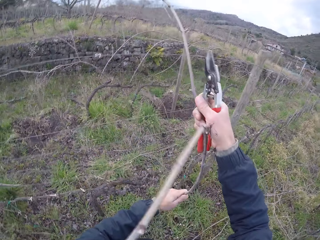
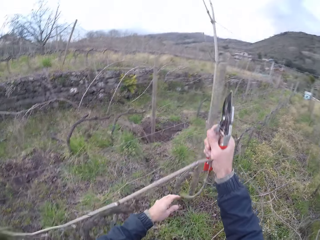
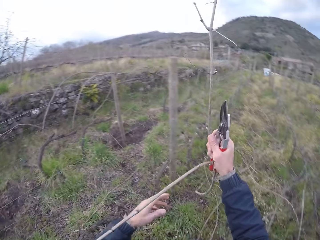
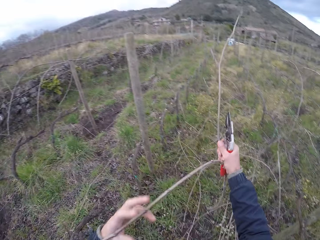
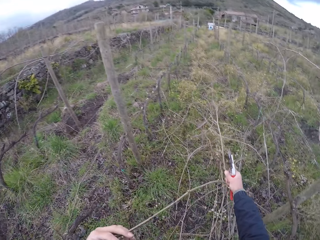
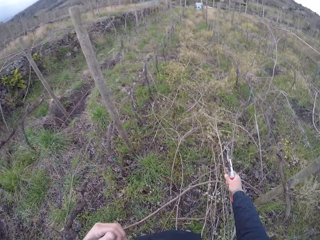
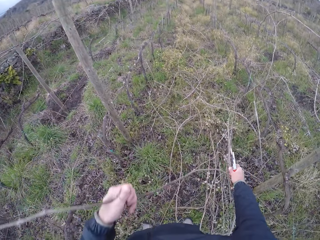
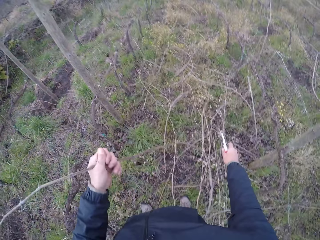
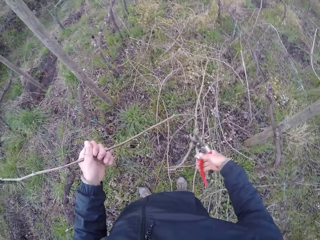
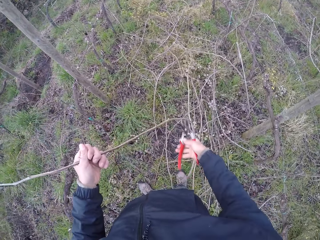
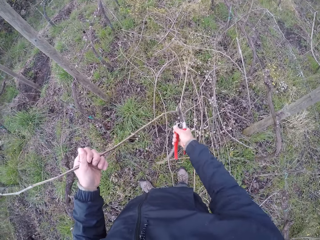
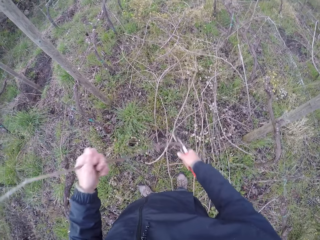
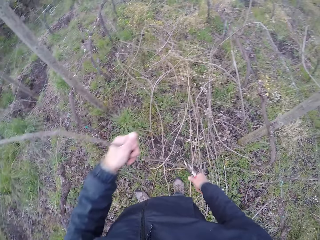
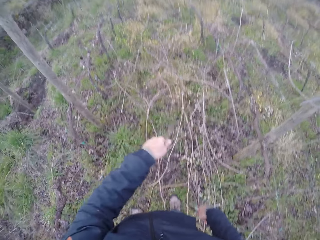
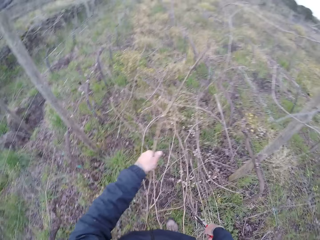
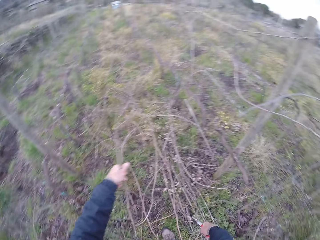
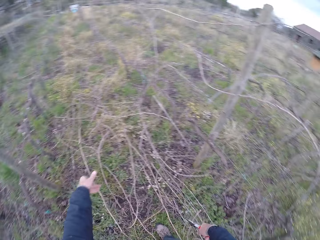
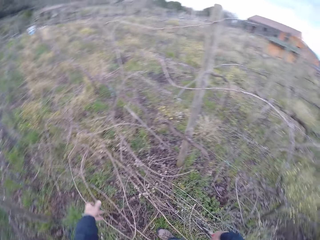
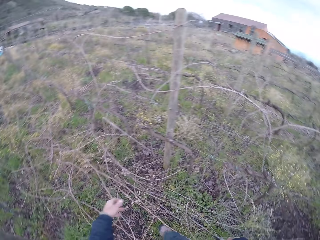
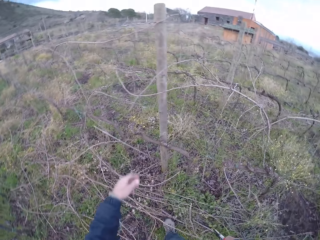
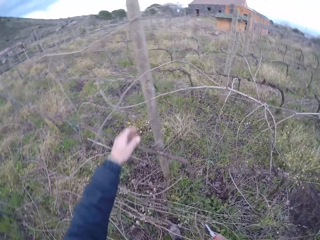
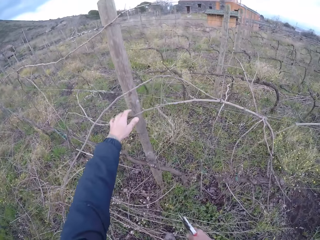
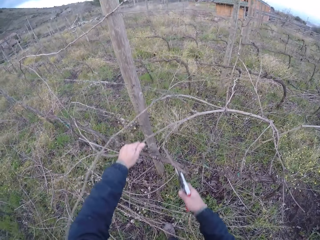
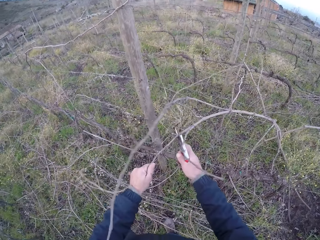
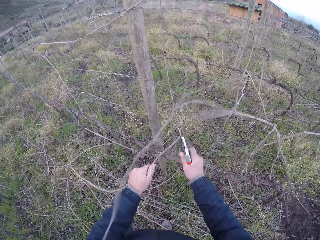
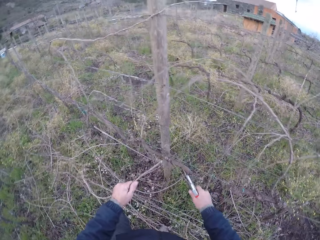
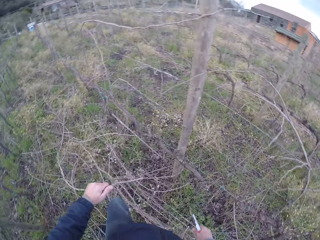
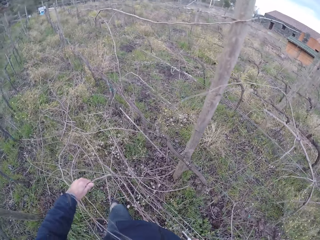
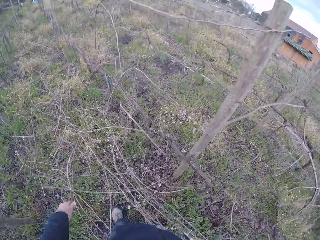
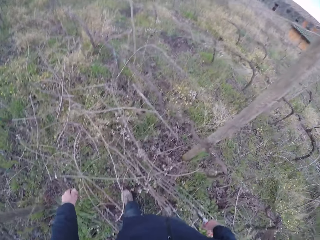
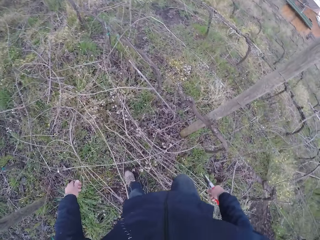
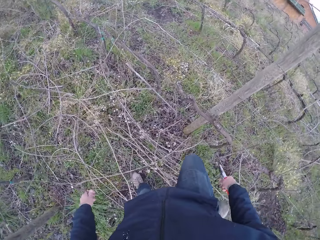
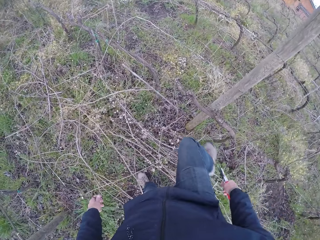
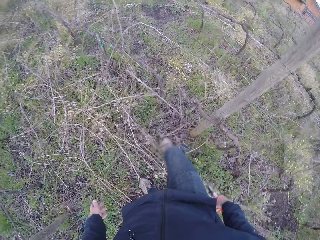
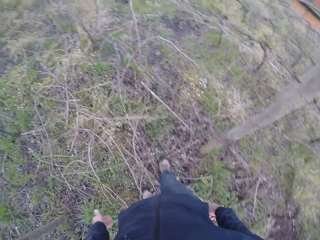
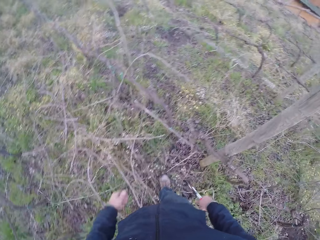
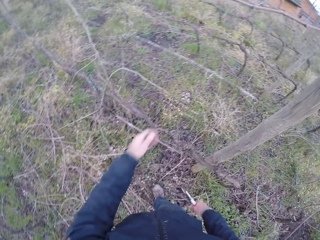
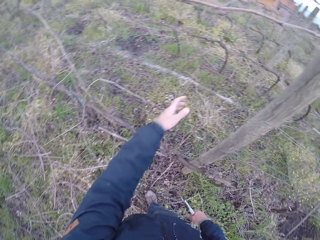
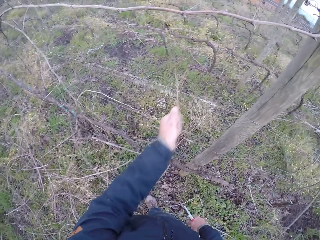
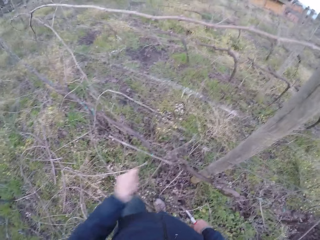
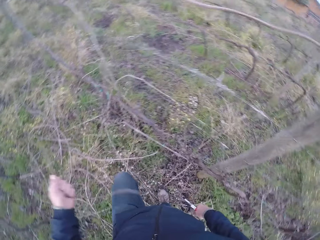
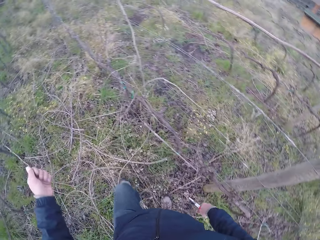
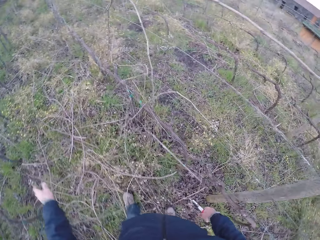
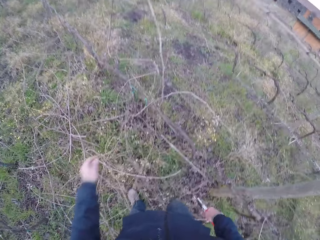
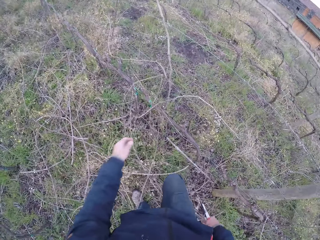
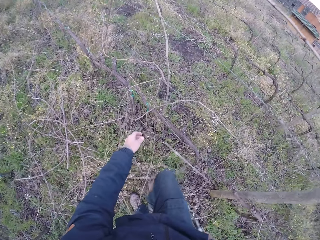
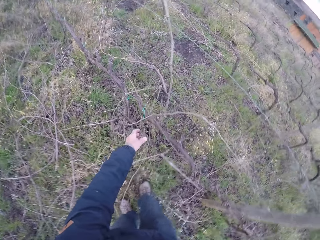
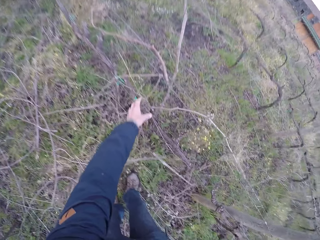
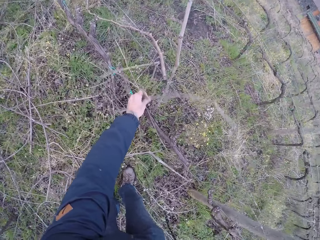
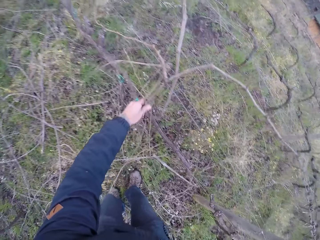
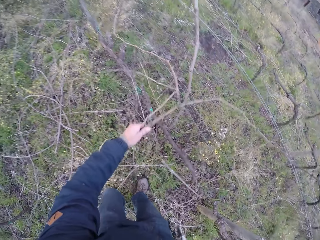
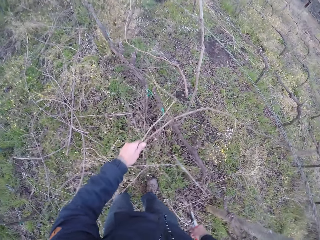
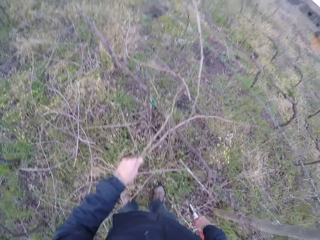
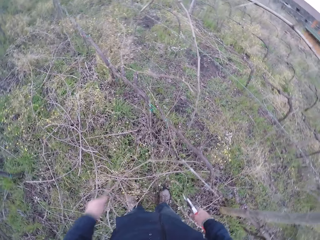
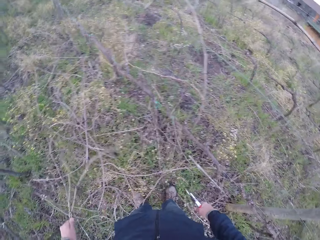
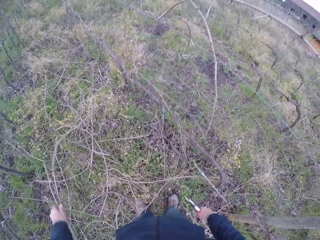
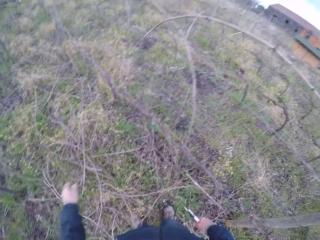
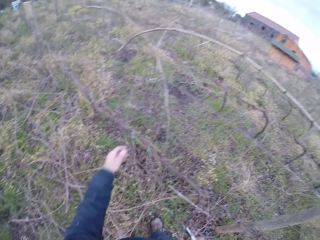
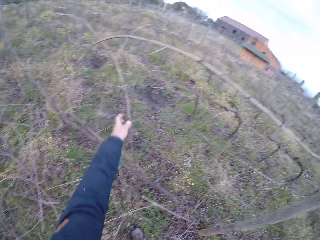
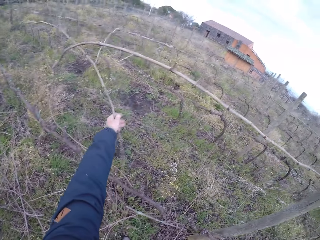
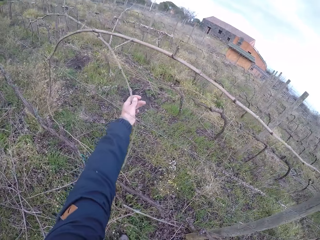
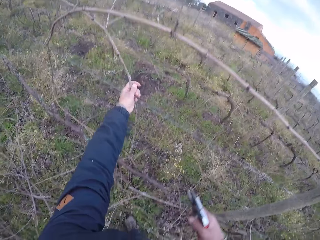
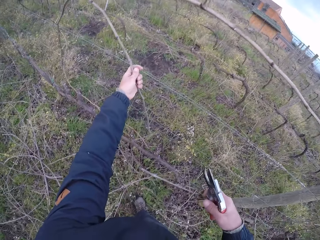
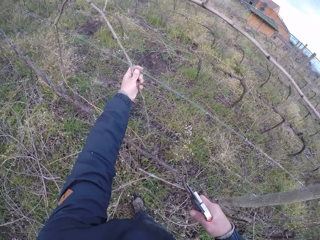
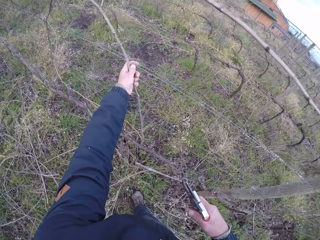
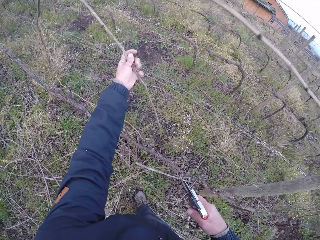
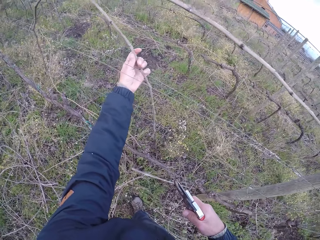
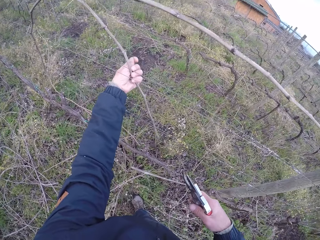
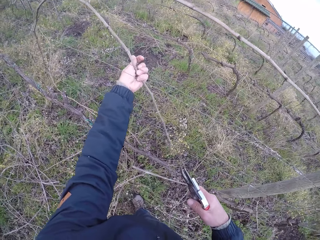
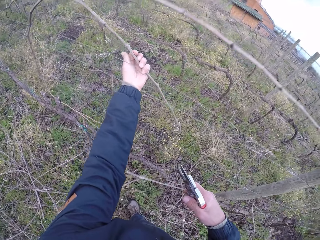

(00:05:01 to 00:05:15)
The camera wearer holds the twig with his right hand. He holds the twig with his left hand. He cuts the twig with the pair of secateurs with his right hand. He drops the twig on the floor with his left hand. He holds a twig with his left hand. He picks up the wood. He cuts the twig with the pair of secateurs with his right hand. He drops the twig on the floor with his left hand. He steps forward. He holds a twig with his left hand and picks up the wood. He drops the twig on the floor with his left hand. He picks up the wood. He holds some twigs with his left hand. He drops the bunch of twigs on the floor with his left hand. He picks up the wood. He holds a twig with his left hand.

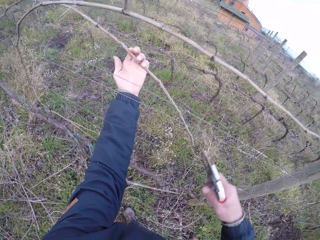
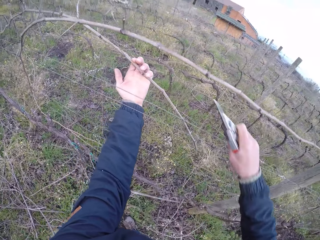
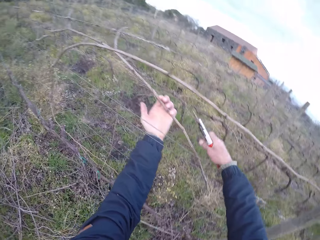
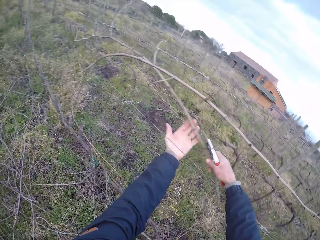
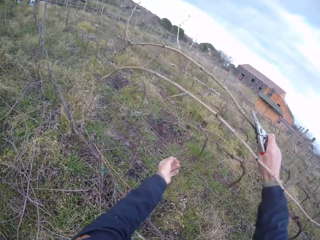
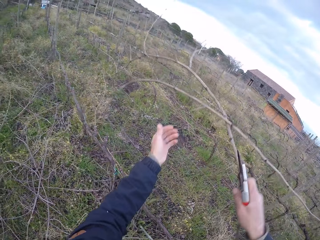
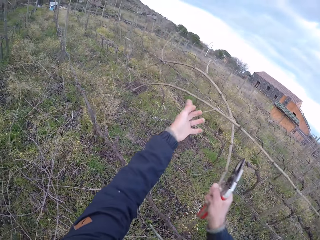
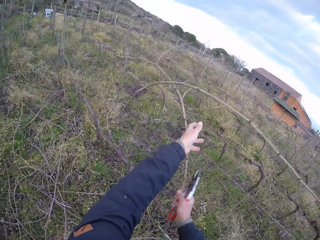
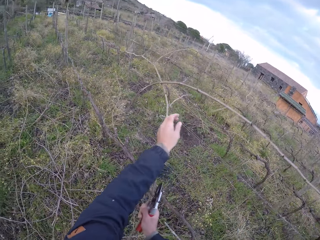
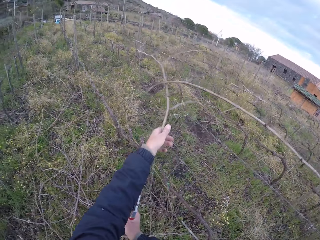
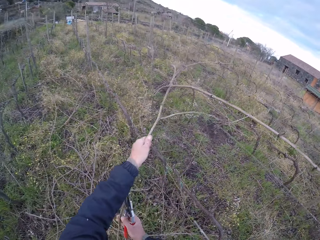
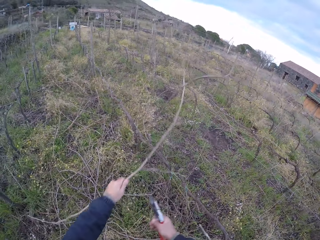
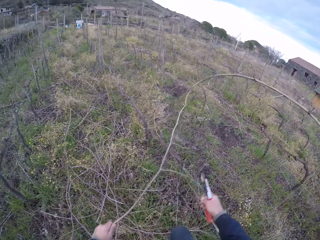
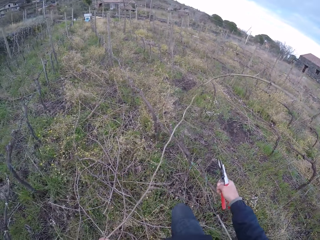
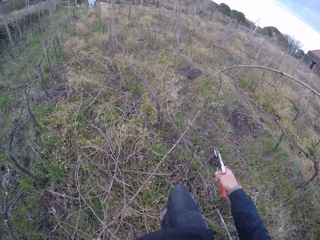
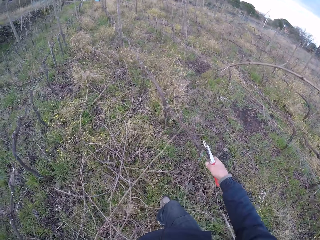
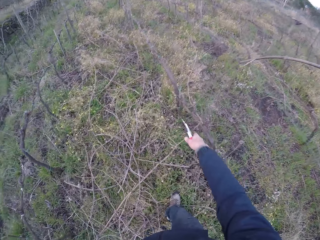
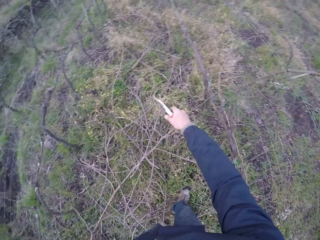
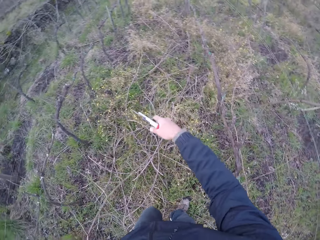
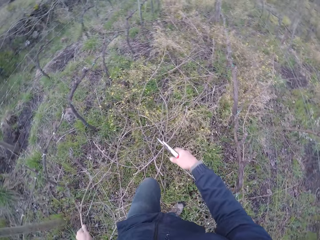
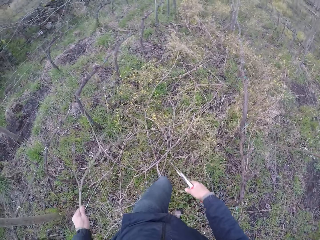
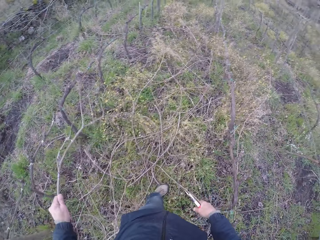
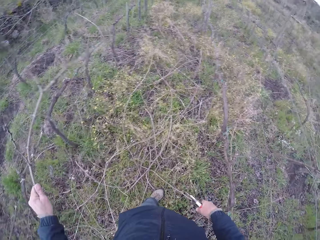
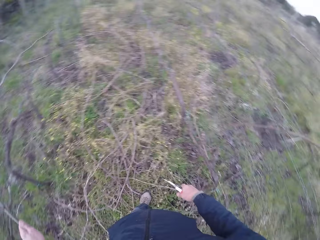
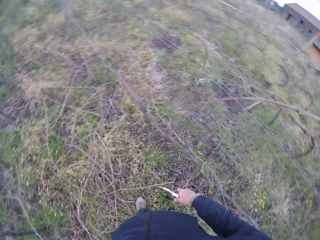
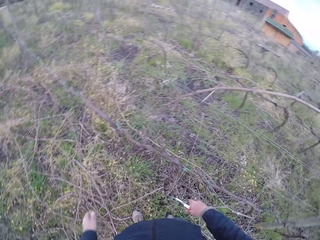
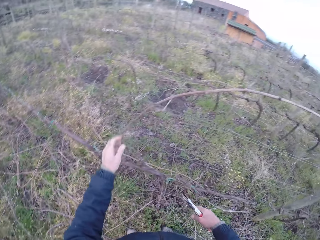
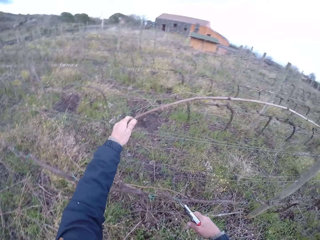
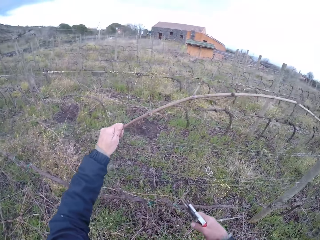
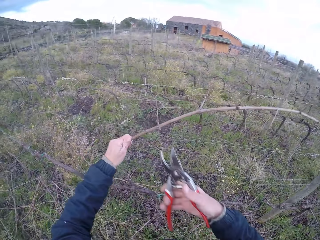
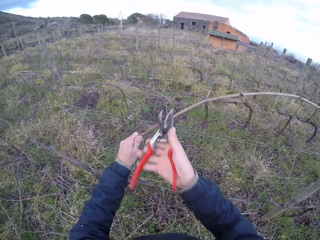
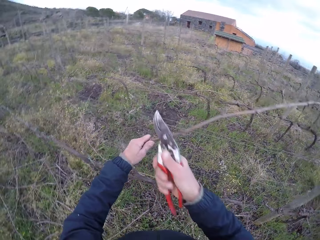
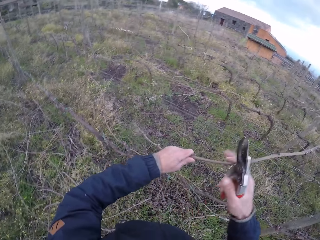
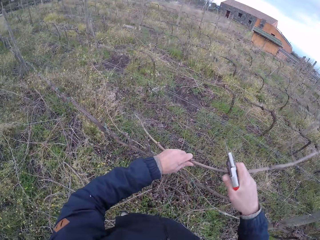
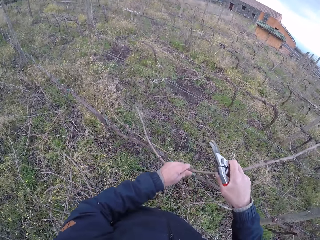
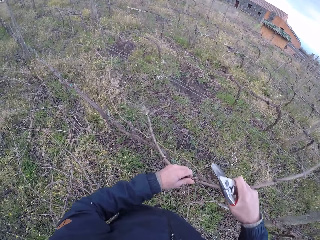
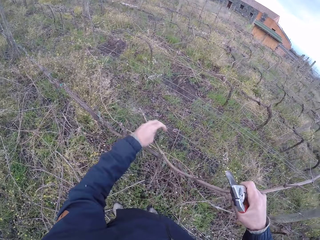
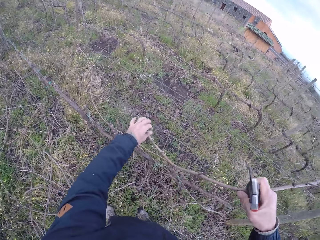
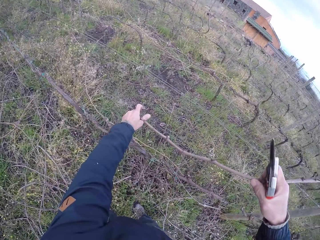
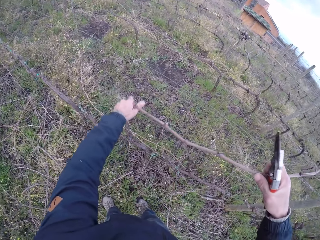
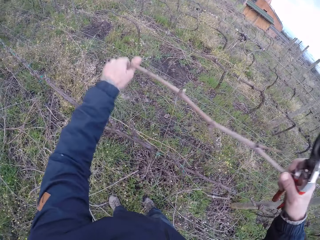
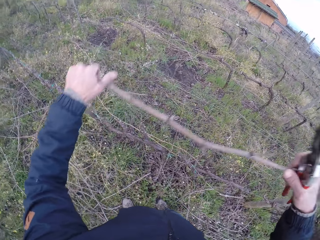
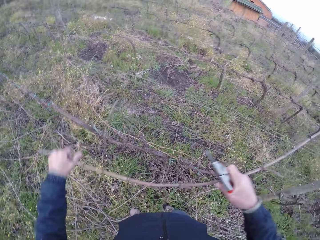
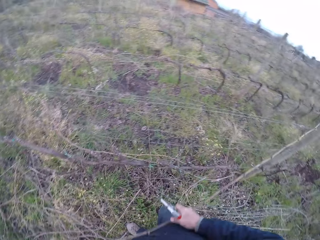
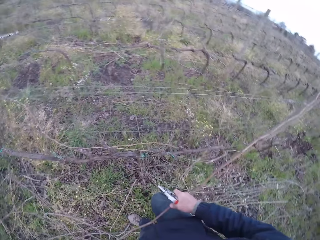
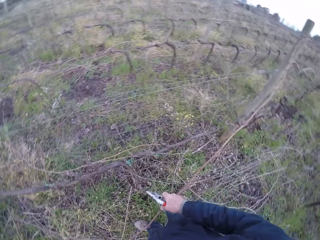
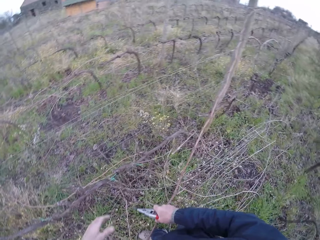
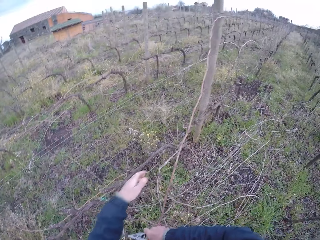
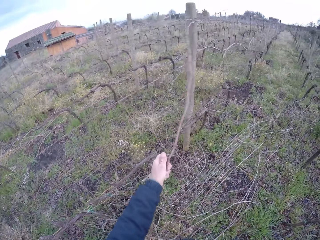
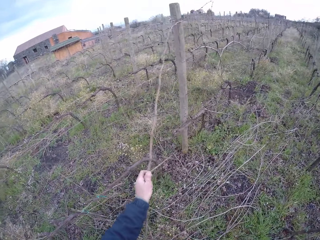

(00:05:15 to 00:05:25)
The camera wearer holds the twig with his right hand. He removes the twig from the barb wire with his left hand. He pulls the wood. He drops the twig on the floor with his left hand. He holds a twig with his left hand and picks up the wood. He cuts the twig with the pair of secateurs with his right hand. He removes the twig from the barb wire with both hands. He pulls the wood.
